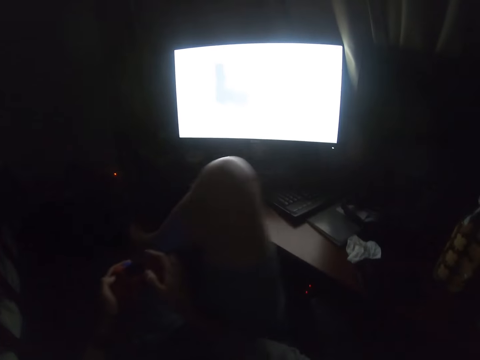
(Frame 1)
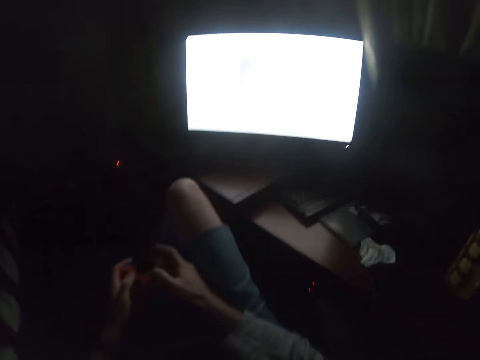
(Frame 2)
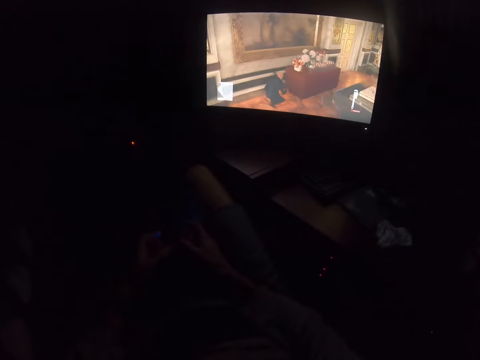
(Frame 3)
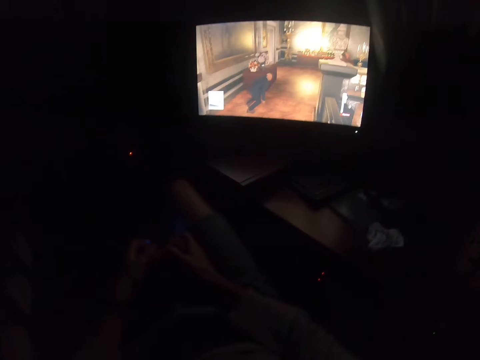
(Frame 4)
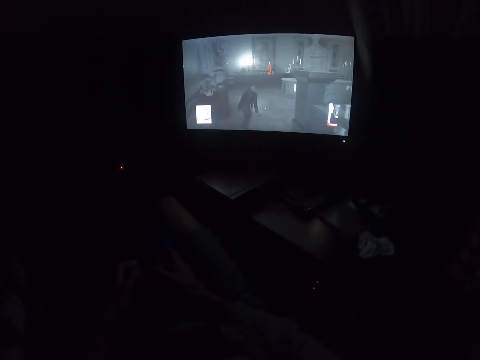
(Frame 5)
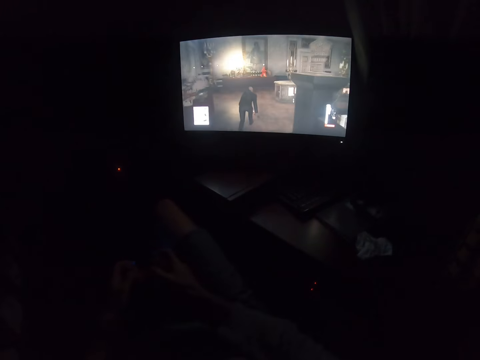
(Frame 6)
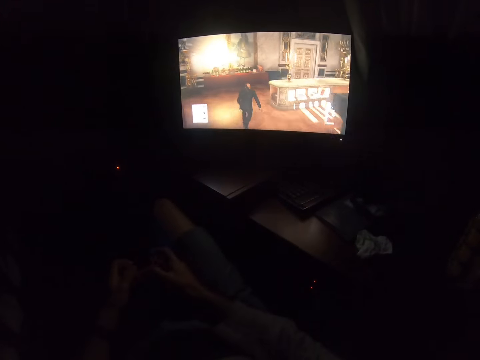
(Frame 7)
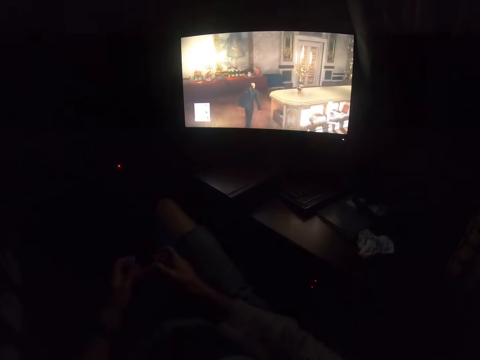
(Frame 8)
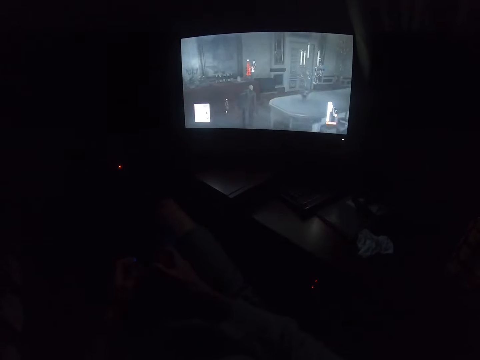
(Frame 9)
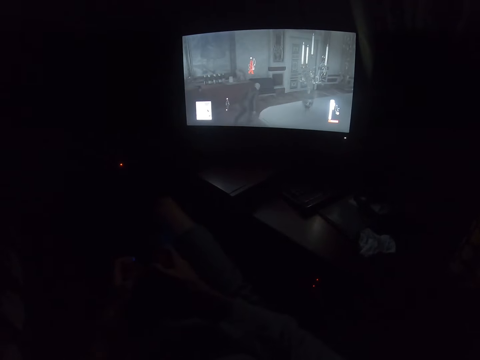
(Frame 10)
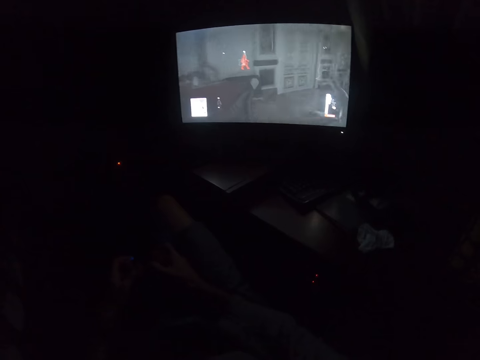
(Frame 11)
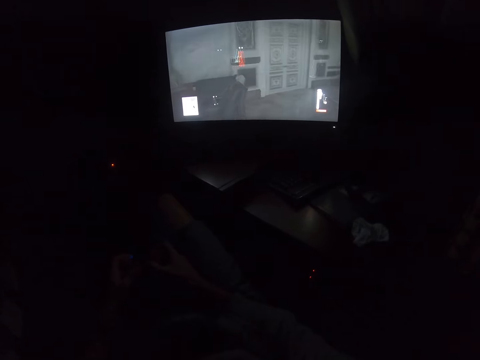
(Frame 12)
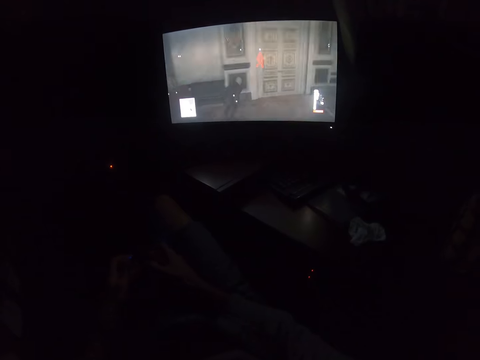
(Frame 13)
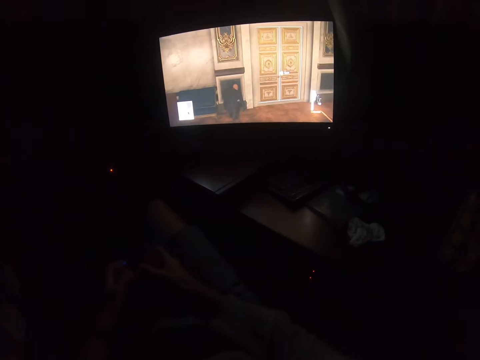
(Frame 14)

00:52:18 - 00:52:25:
The camera wearer puts his leg down.

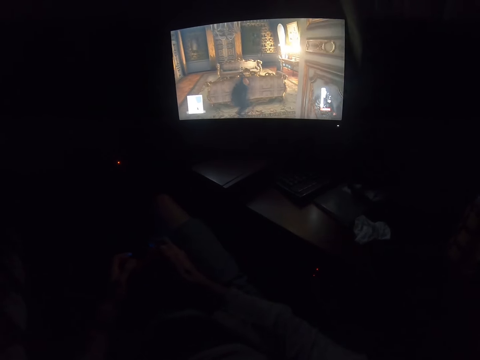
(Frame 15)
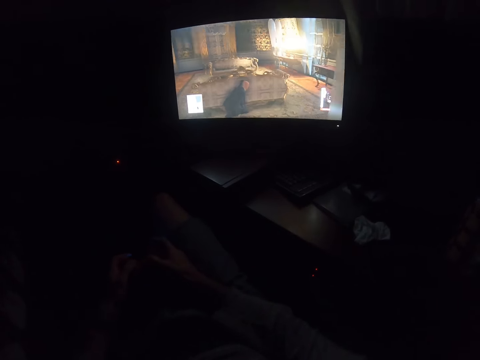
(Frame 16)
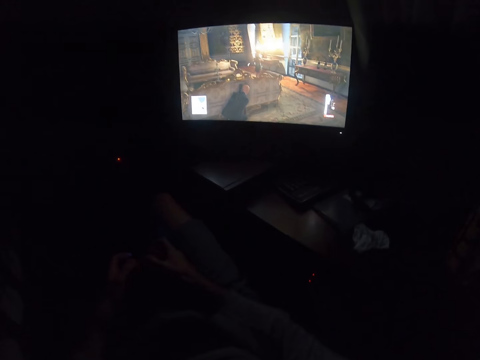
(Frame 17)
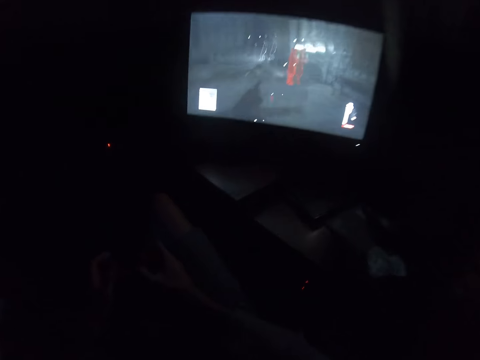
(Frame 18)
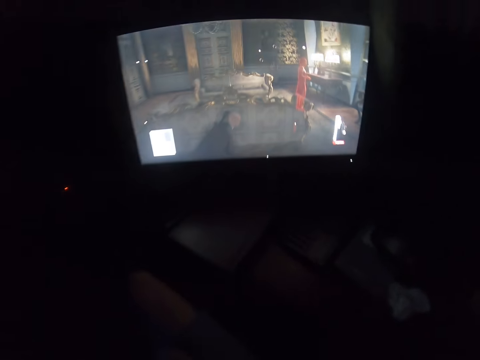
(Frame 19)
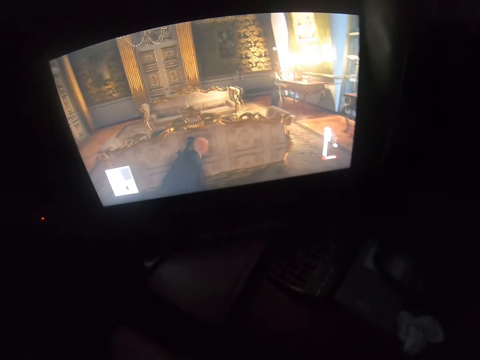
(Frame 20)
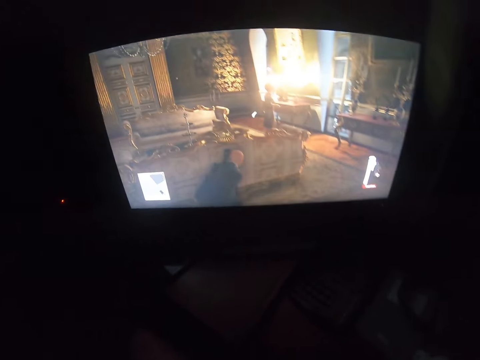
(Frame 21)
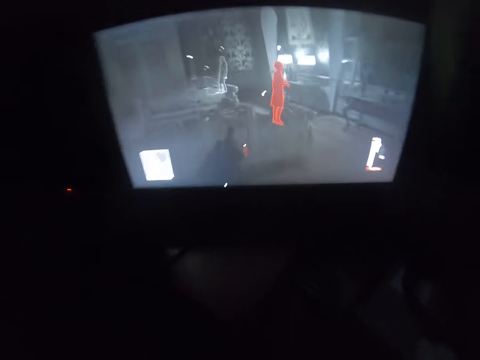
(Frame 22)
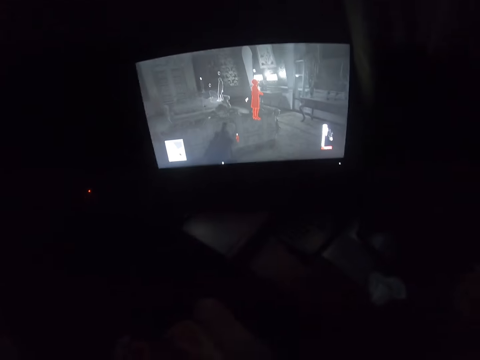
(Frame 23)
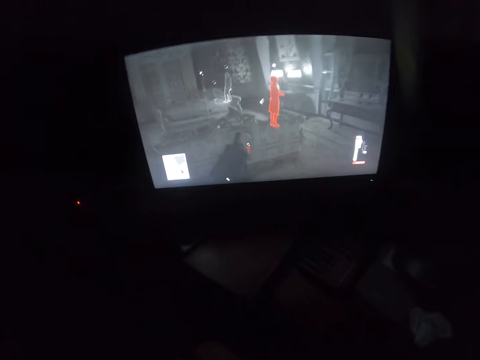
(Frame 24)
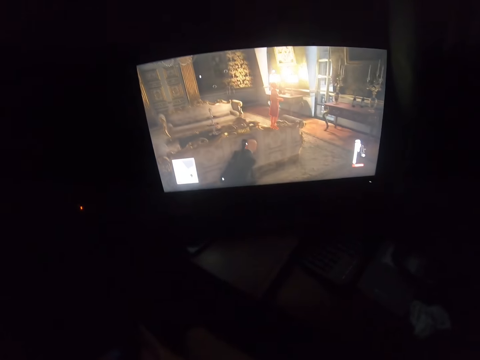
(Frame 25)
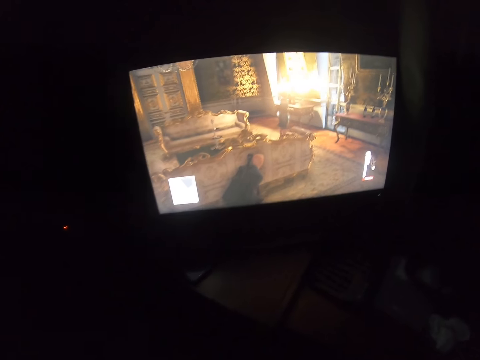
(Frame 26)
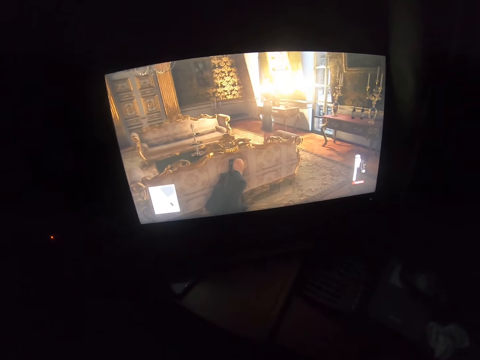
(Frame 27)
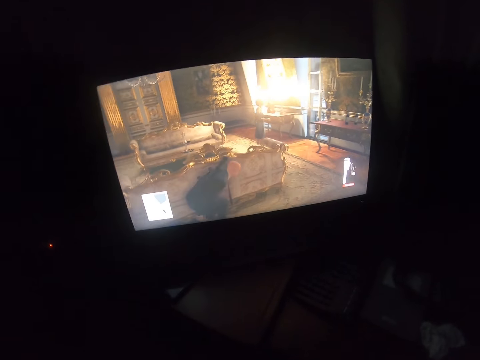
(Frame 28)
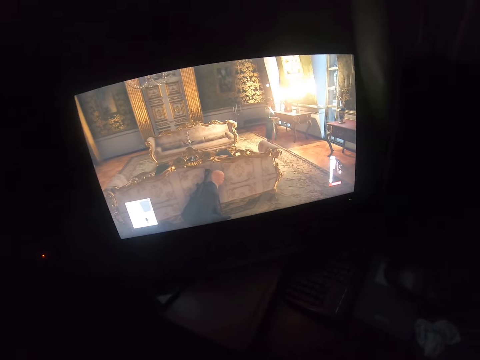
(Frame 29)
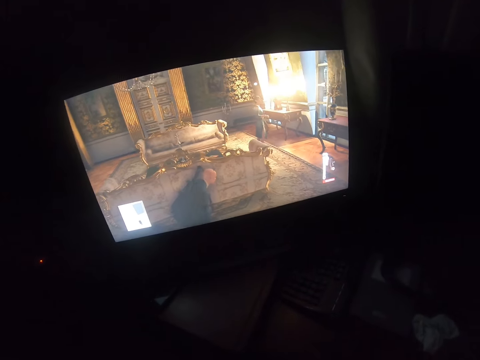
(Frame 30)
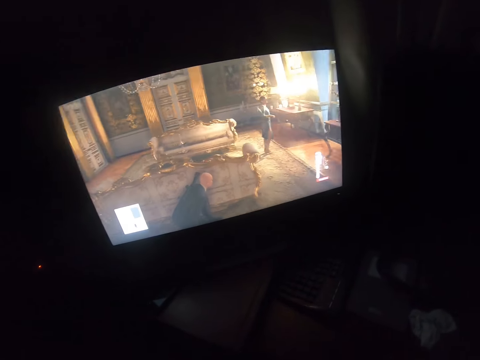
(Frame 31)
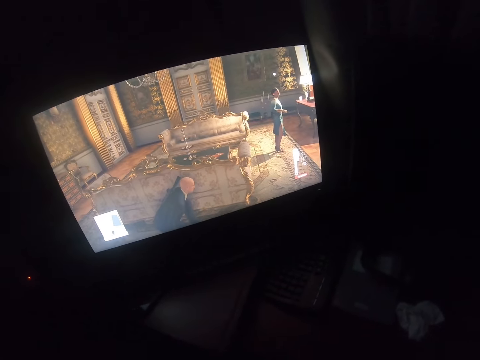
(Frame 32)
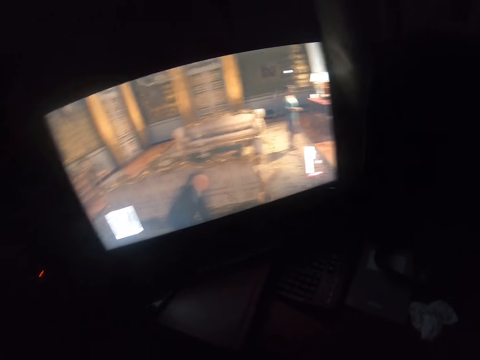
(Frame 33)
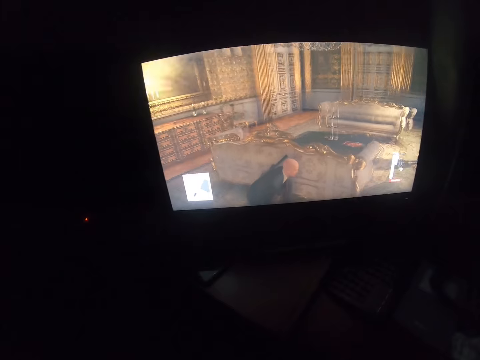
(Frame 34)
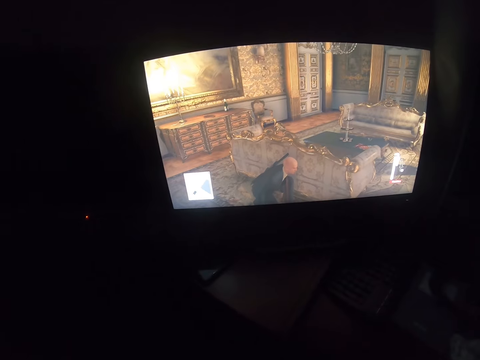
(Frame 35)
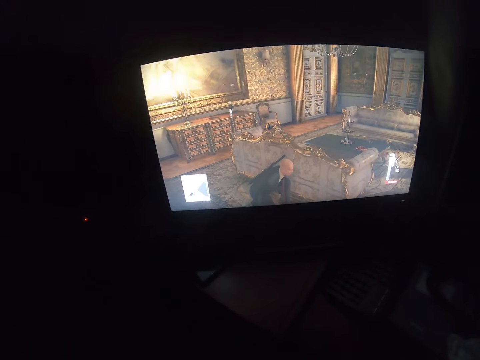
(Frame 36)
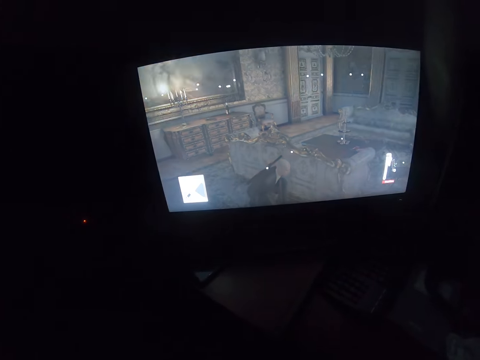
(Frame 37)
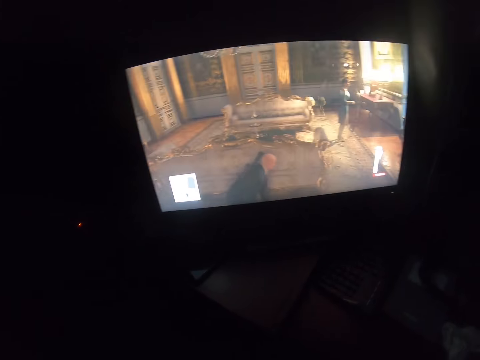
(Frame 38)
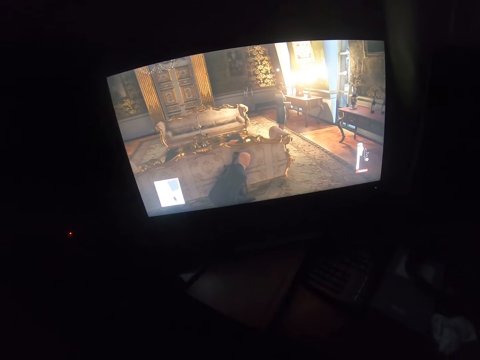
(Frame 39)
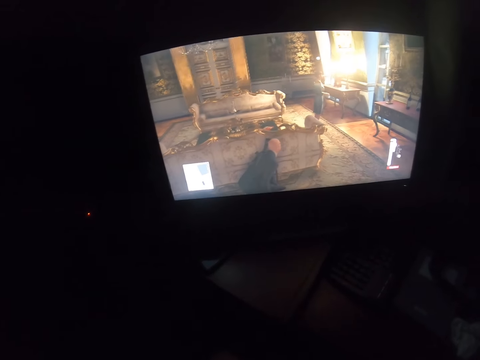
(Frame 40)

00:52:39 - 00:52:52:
The camera wearer moves forward. They play the video game.
